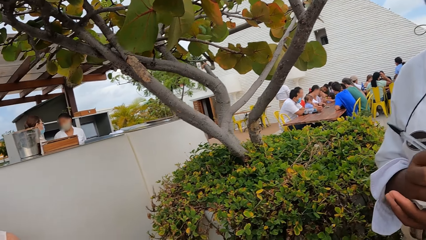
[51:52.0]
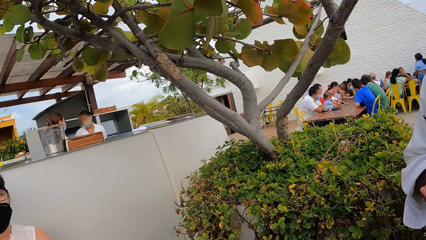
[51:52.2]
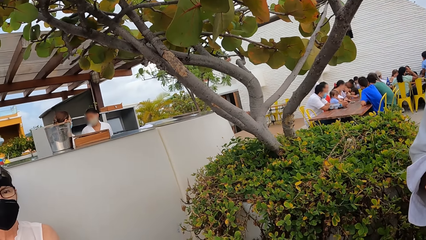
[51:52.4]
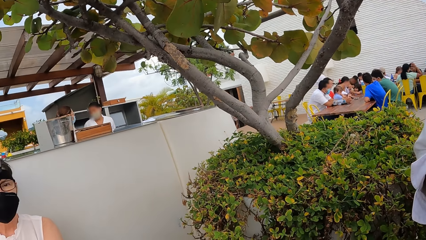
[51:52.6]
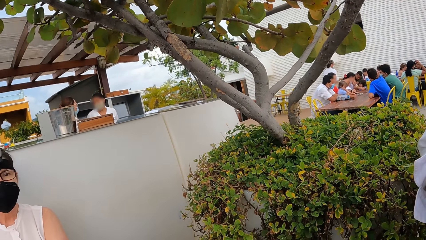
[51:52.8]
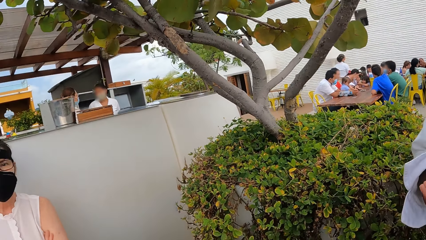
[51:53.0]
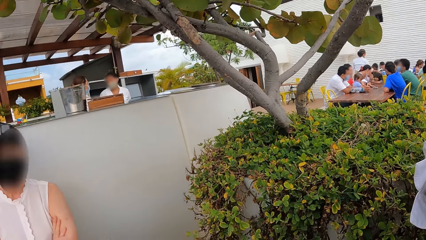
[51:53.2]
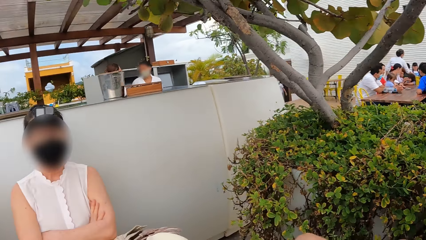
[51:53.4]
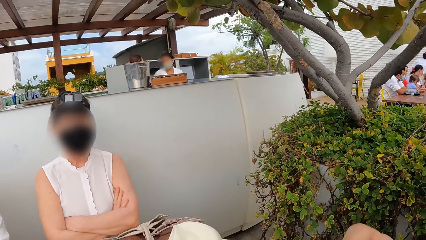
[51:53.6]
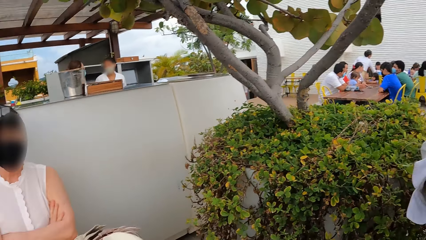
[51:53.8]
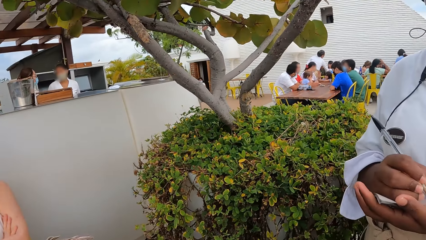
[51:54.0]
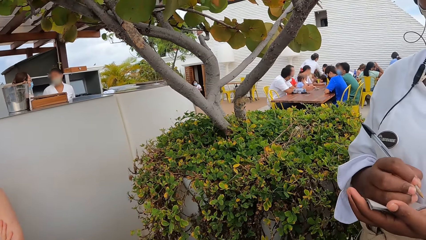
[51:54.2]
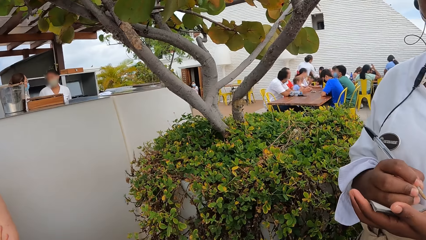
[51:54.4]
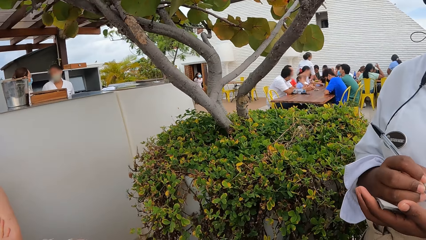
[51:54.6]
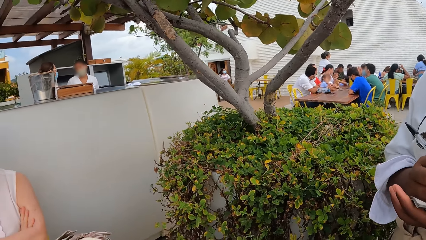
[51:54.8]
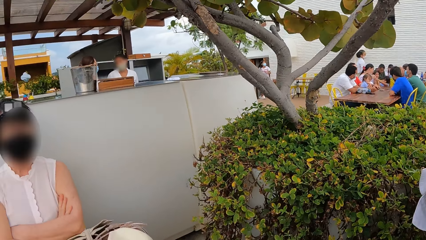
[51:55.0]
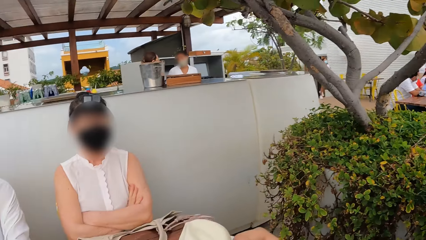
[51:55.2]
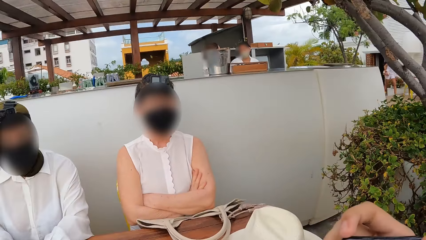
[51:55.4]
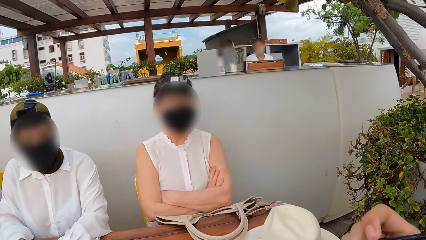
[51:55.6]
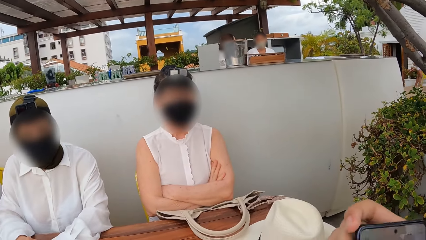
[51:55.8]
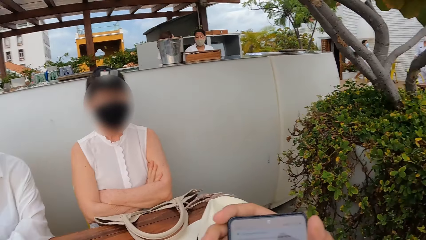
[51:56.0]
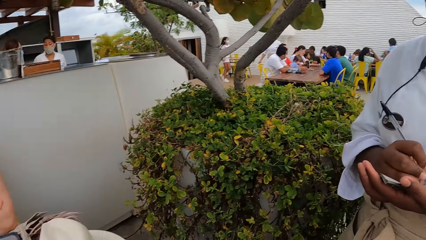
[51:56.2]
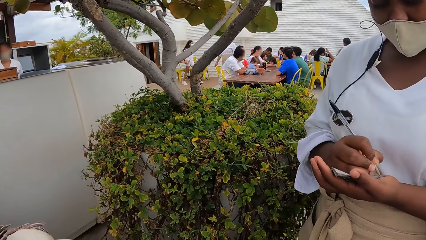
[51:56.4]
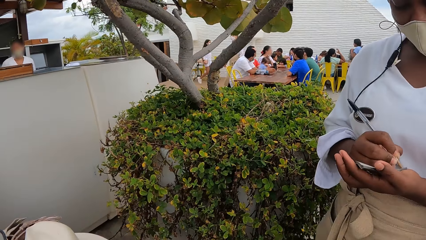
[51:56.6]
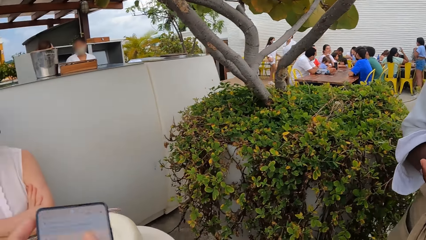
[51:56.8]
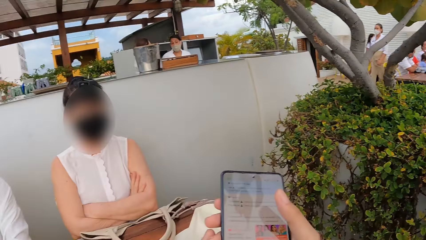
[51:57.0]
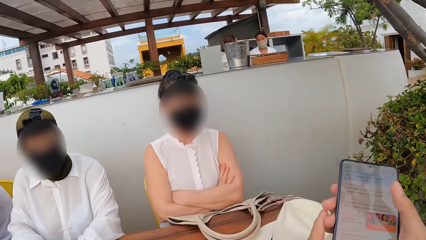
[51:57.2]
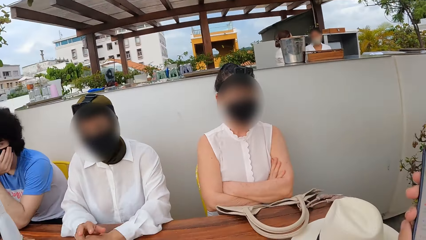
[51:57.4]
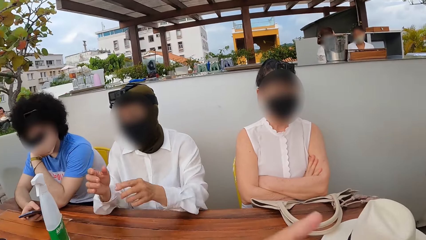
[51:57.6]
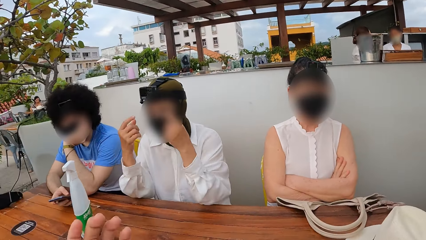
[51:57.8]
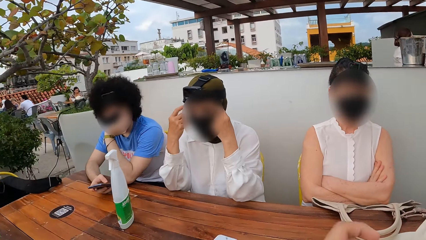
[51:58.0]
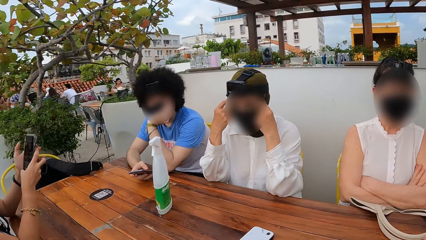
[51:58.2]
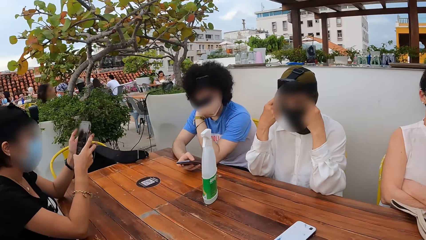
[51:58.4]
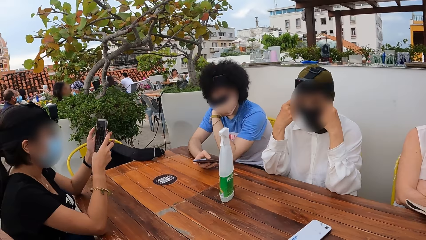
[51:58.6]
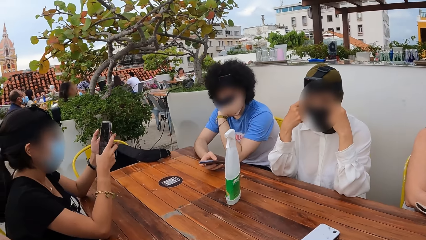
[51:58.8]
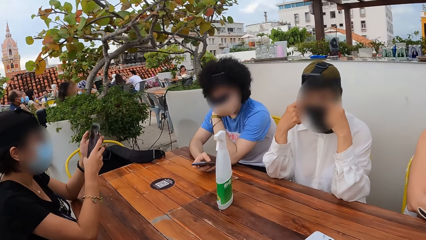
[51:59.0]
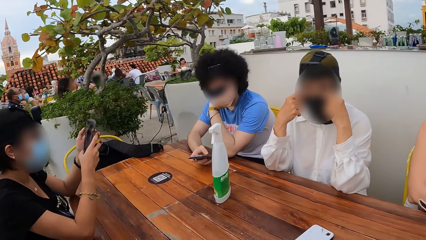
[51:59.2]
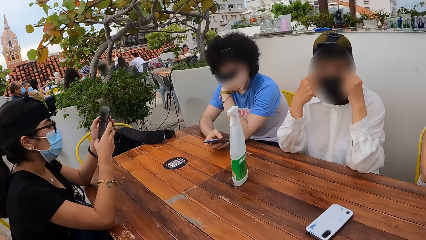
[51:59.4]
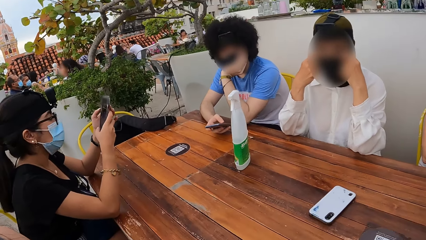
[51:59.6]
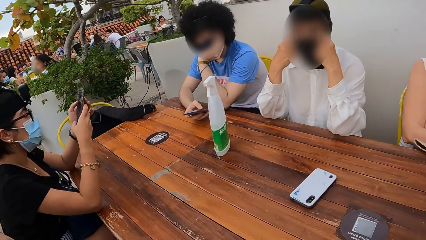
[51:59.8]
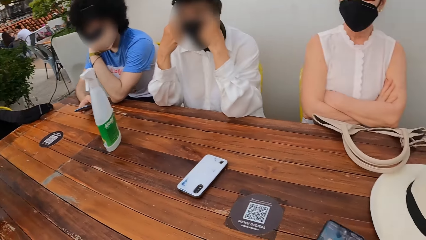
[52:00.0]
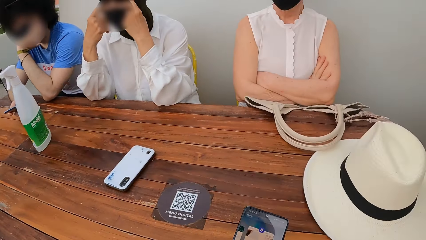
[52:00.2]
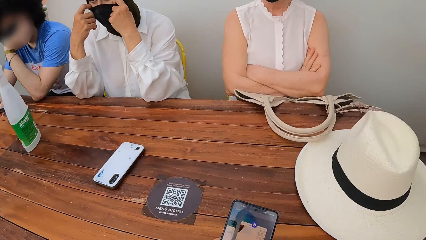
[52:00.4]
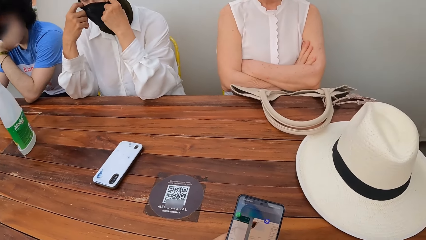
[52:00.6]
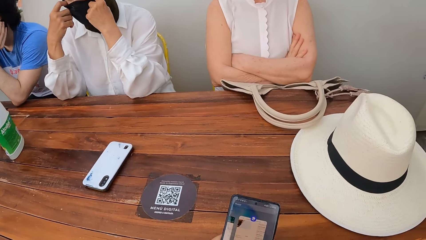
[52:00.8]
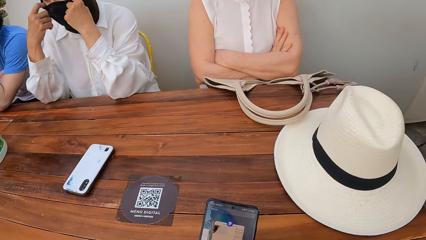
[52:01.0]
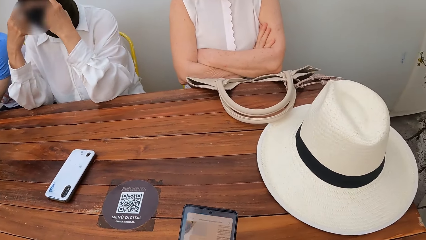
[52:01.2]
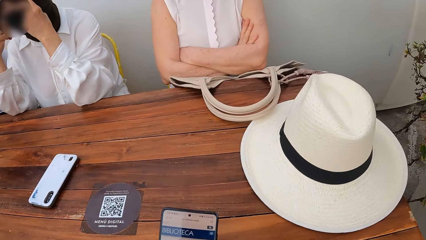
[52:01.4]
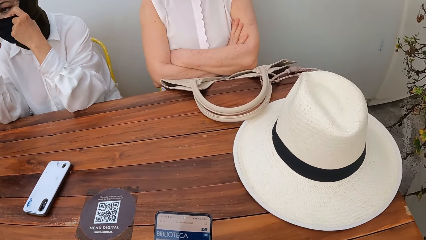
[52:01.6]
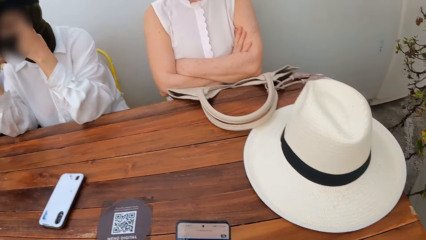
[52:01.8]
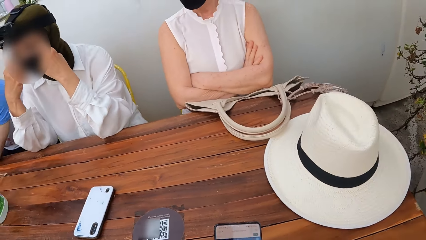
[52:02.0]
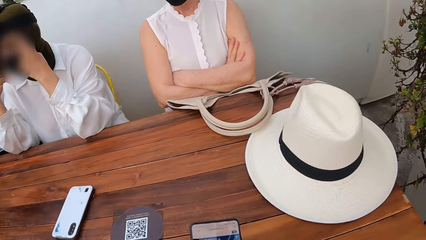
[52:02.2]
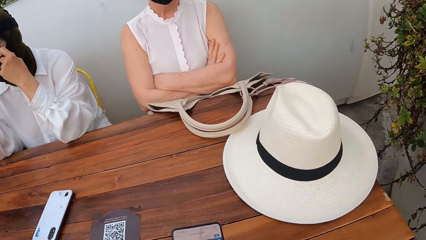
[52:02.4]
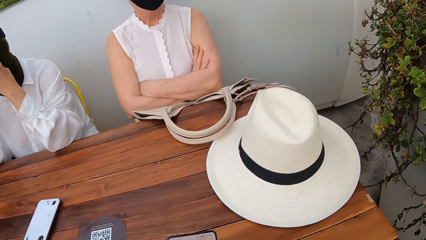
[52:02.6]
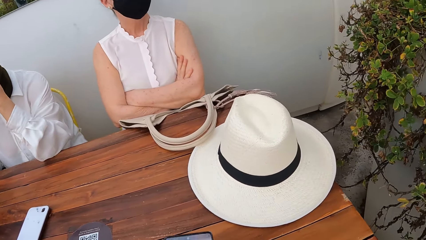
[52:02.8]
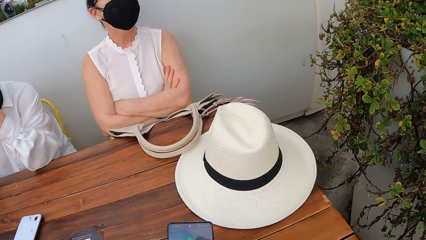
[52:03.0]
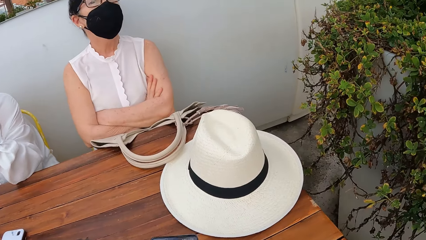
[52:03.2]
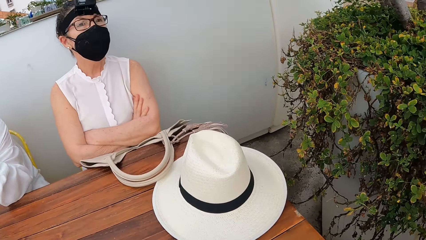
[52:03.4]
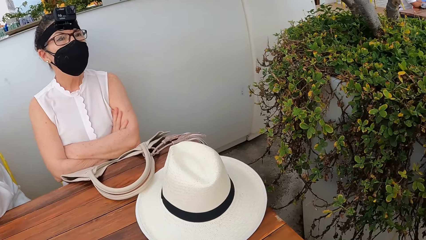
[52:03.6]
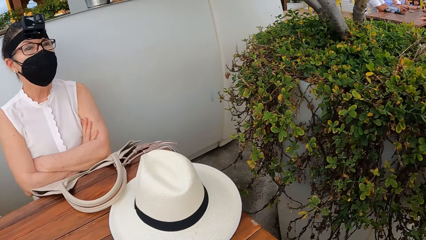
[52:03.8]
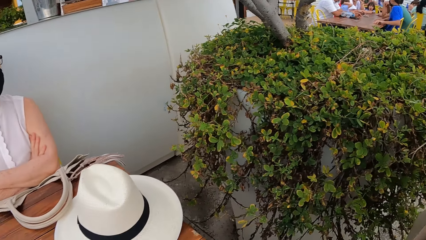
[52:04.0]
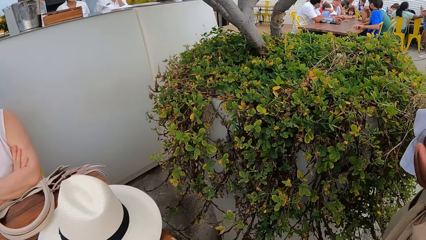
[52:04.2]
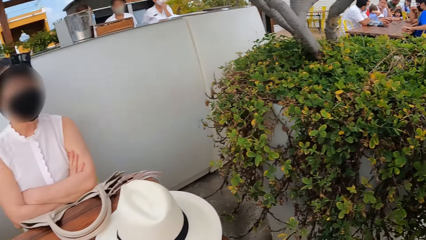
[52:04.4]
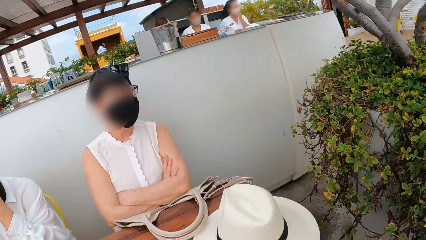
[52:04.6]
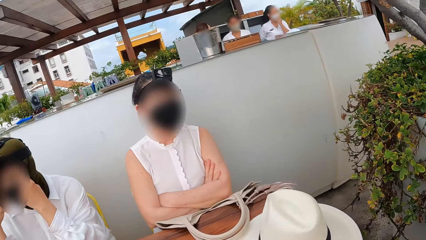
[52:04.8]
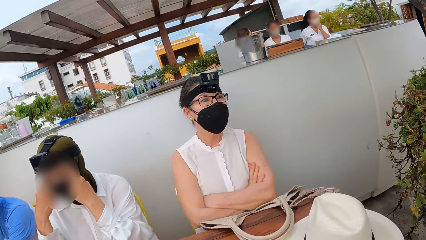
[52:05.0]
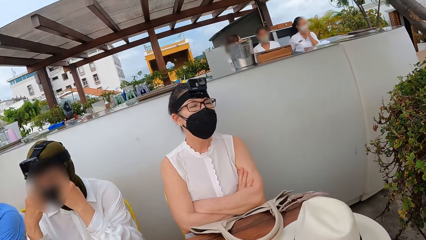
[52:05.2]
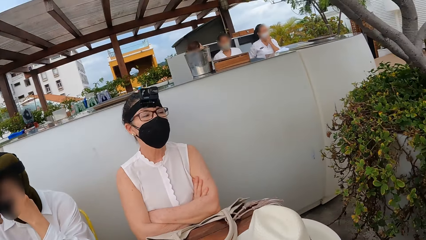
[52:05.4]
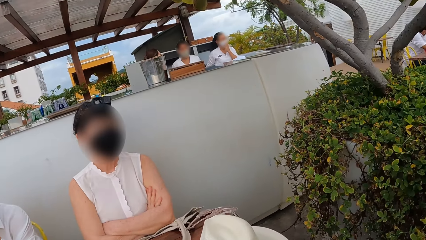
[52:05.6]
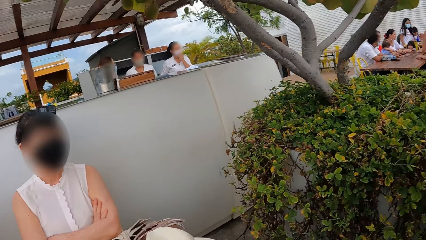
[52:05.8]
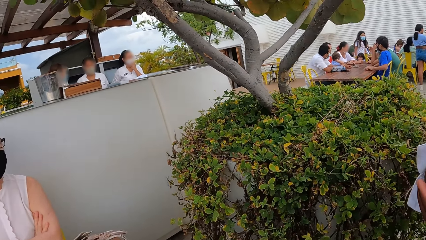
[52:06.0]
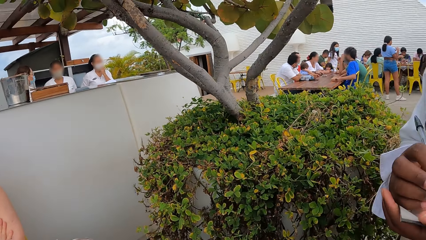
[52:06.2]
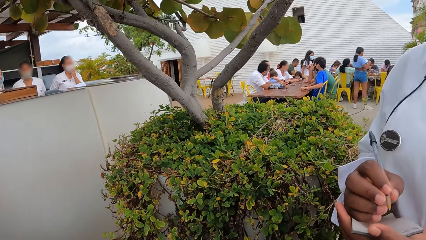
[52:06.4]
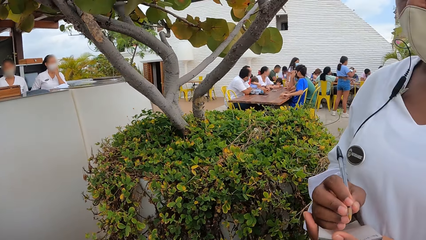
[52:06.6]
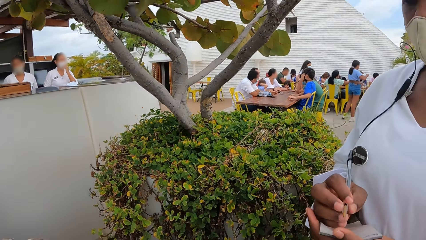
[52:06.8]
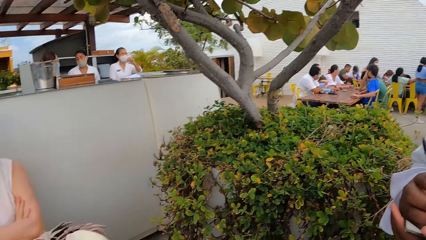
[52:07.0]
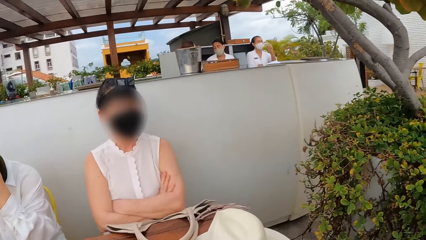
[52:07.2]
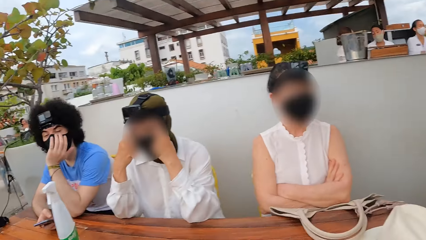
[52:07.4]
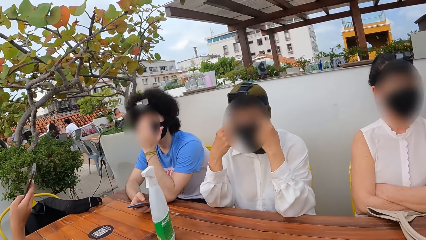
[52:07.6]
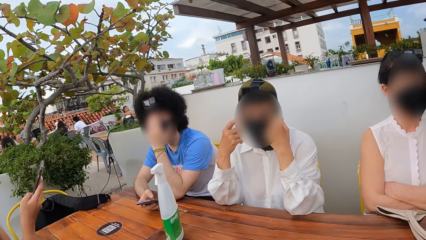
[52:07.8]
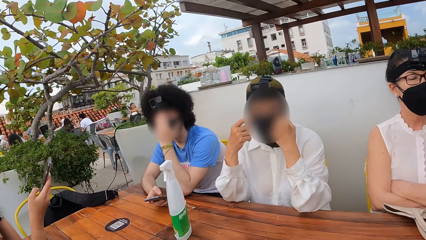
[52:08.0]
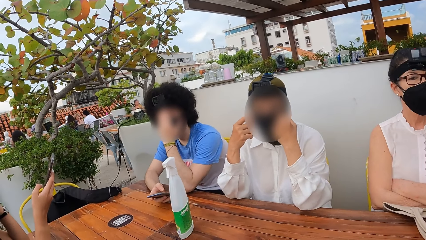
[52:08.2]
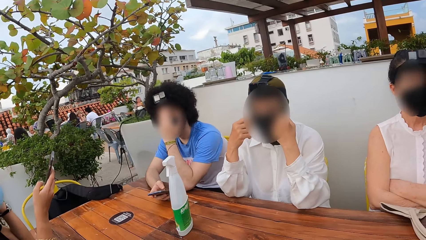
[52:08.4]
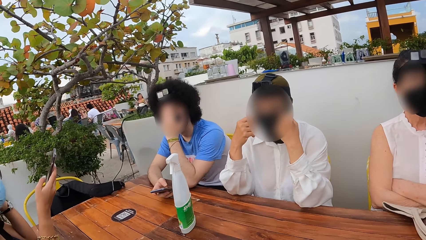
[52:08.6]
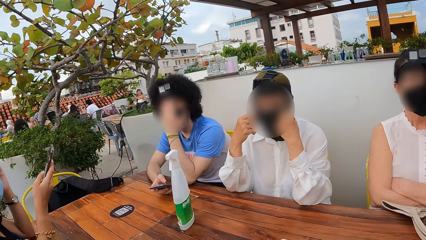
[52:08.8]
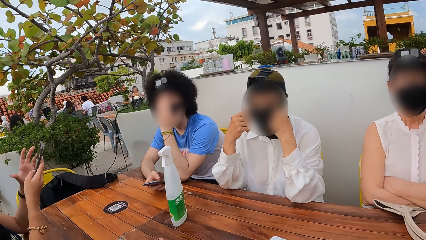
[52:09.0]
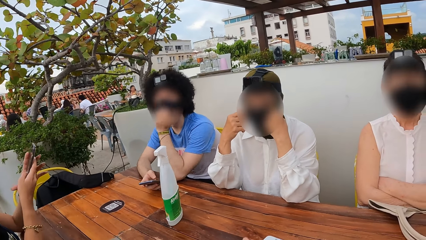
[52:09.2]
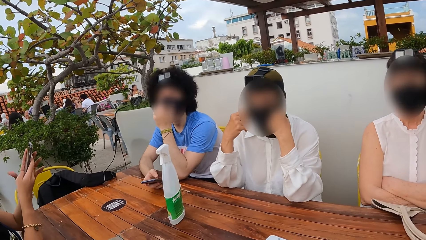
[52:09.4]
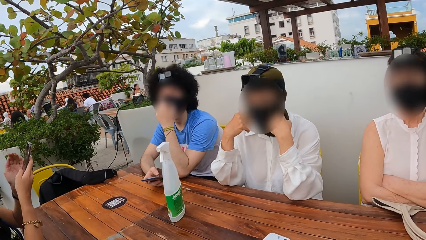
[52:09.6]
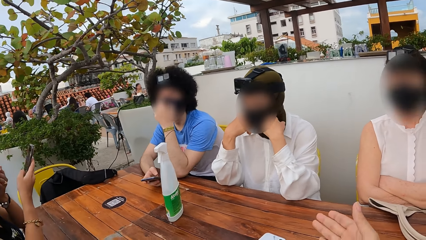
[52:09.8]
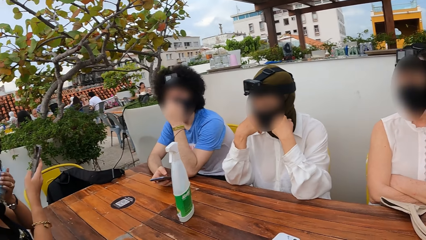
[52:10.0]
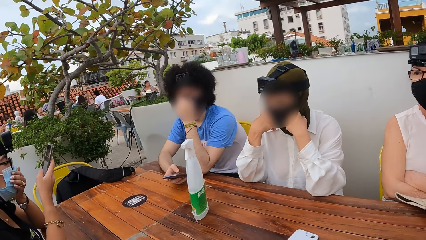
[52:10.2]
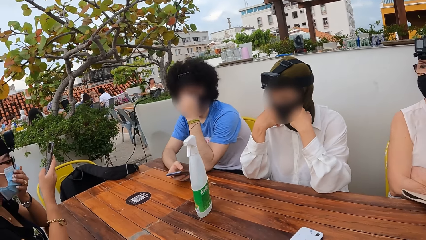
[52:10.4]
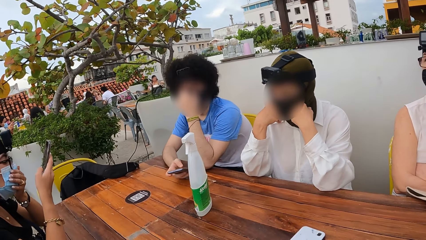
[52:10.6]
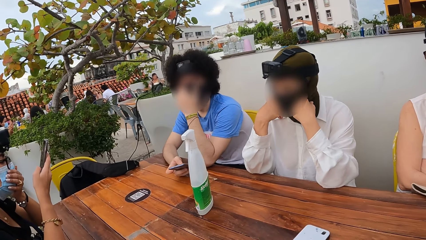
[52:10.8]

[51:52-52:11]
The camera wearer looks around. They scroll the phone. They look around.
